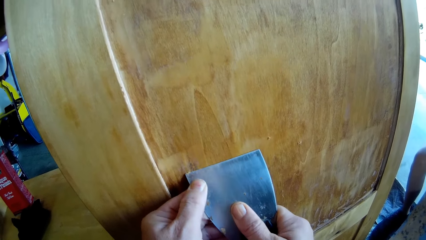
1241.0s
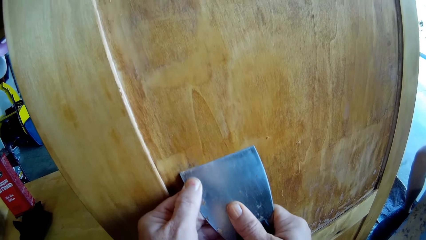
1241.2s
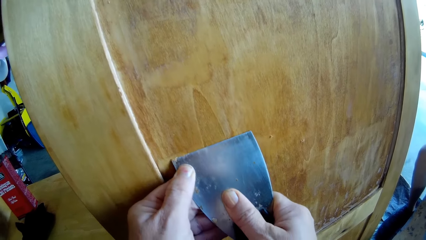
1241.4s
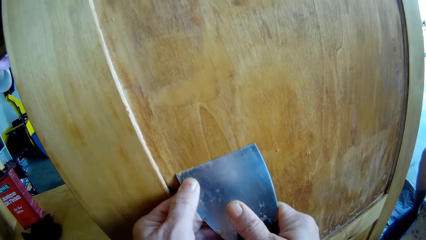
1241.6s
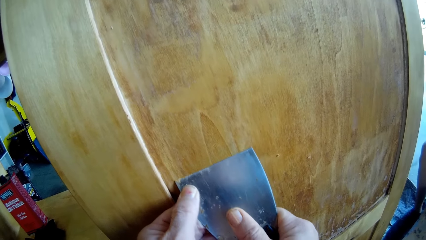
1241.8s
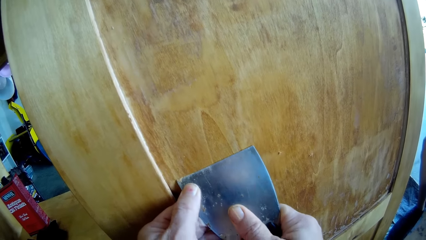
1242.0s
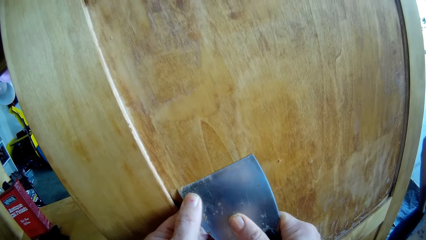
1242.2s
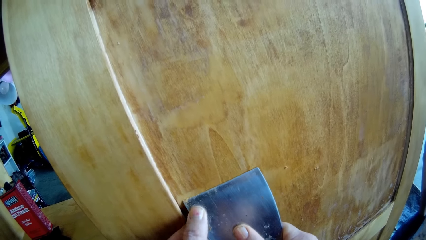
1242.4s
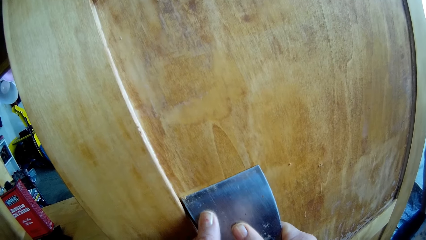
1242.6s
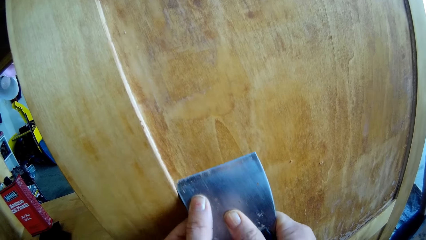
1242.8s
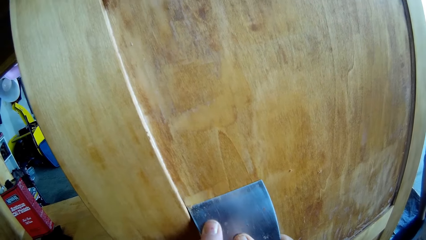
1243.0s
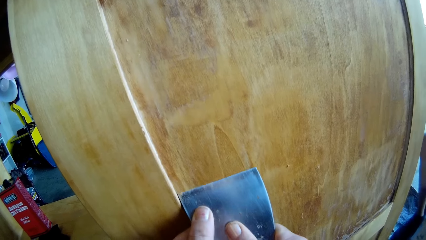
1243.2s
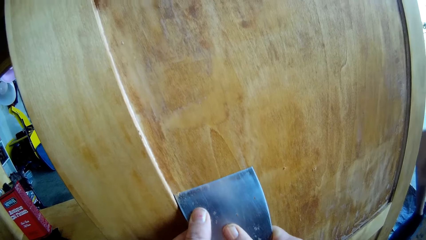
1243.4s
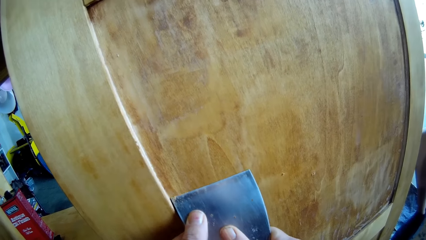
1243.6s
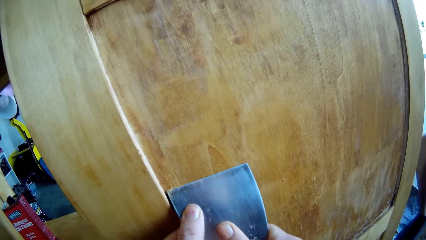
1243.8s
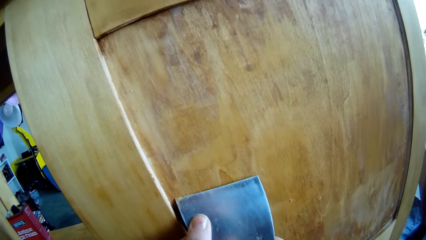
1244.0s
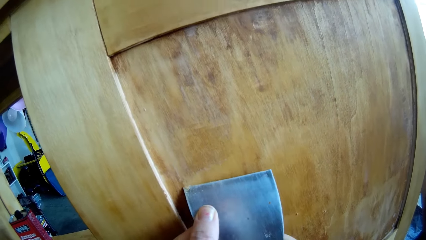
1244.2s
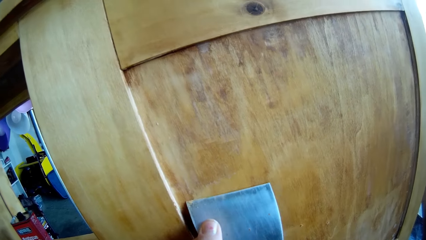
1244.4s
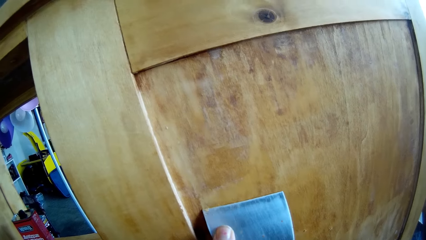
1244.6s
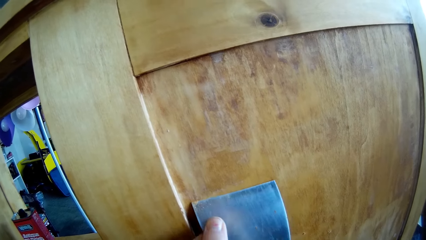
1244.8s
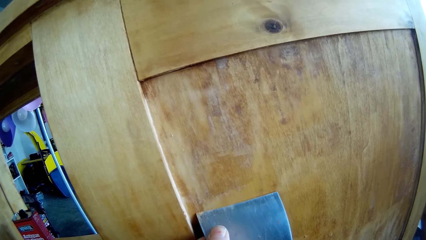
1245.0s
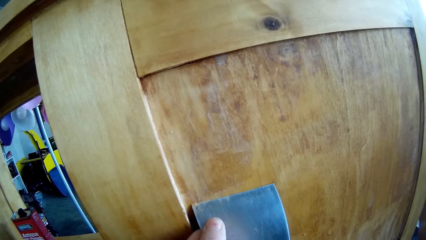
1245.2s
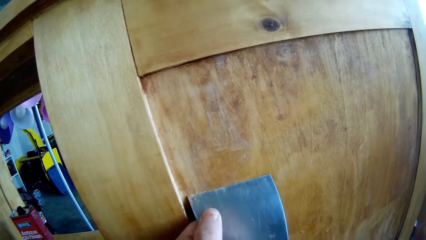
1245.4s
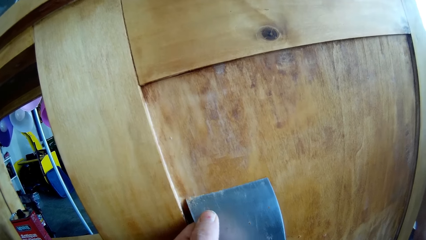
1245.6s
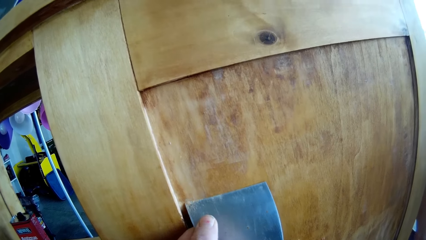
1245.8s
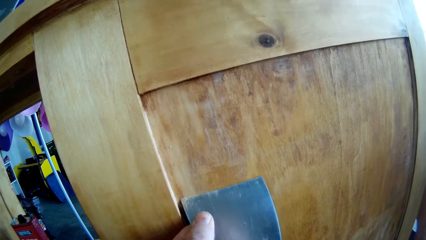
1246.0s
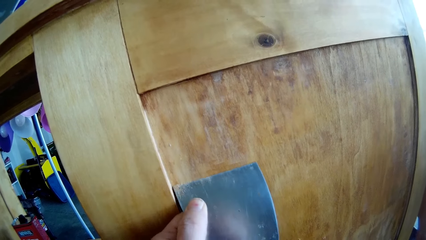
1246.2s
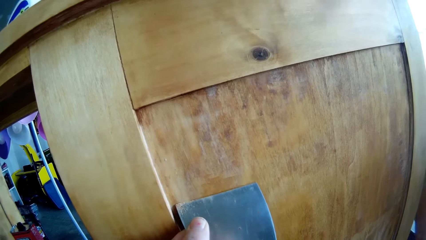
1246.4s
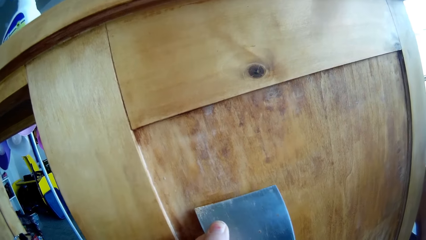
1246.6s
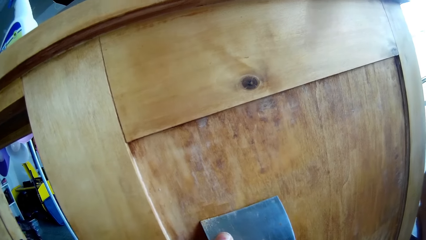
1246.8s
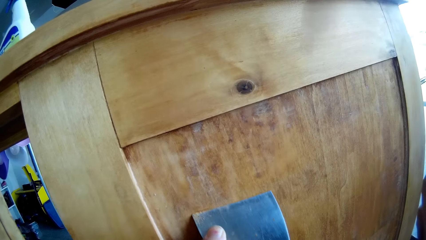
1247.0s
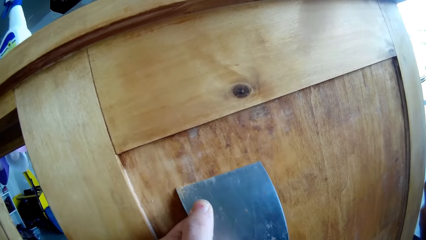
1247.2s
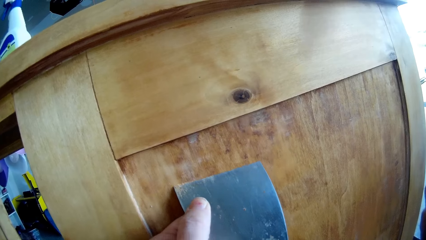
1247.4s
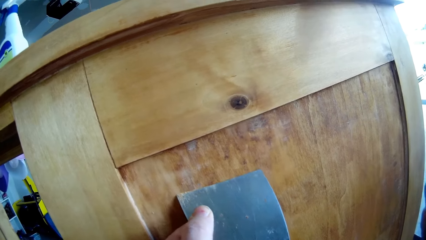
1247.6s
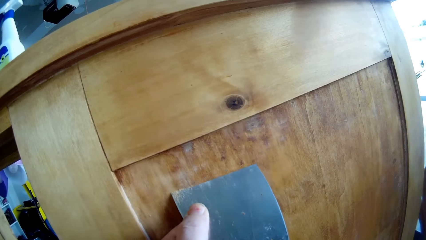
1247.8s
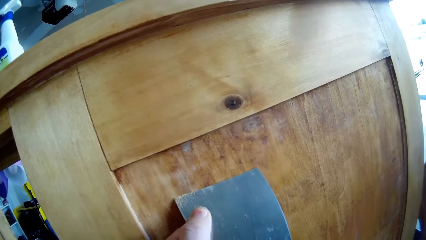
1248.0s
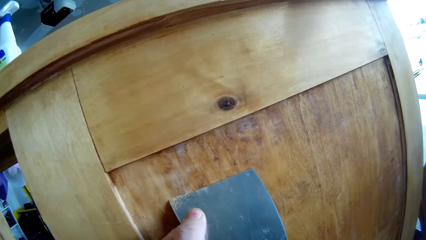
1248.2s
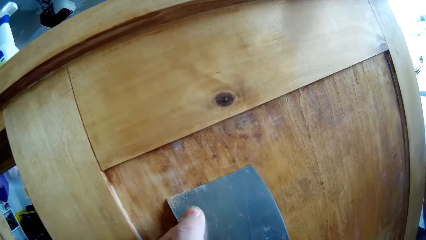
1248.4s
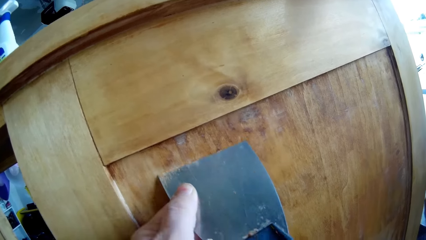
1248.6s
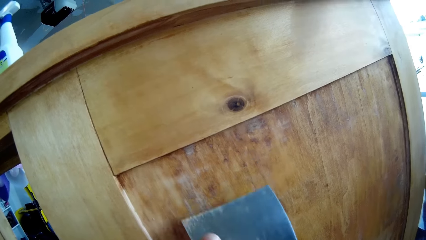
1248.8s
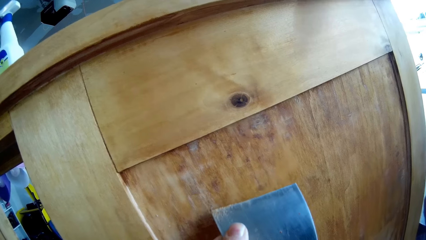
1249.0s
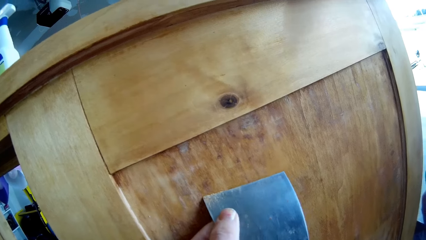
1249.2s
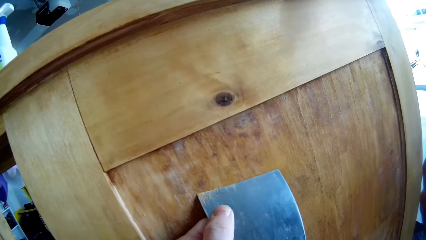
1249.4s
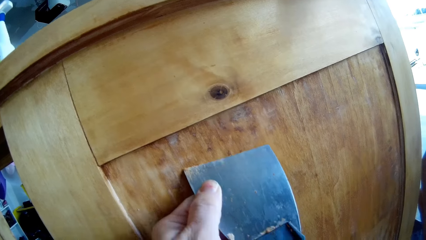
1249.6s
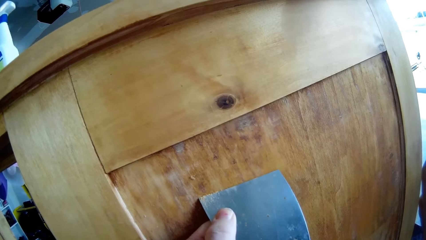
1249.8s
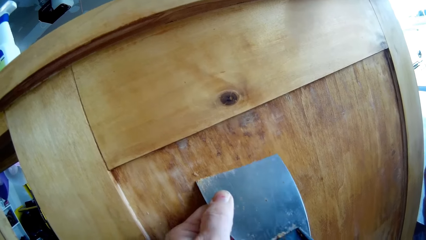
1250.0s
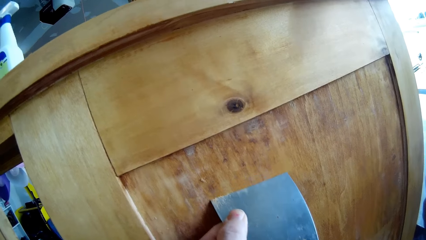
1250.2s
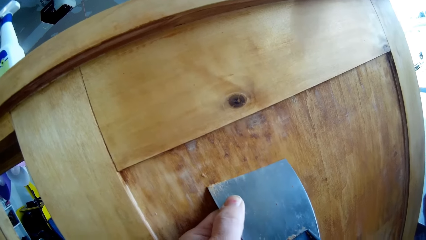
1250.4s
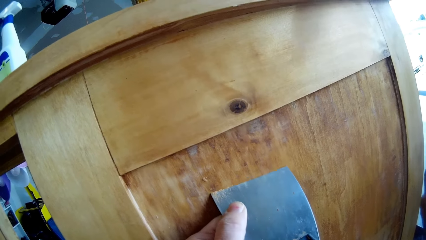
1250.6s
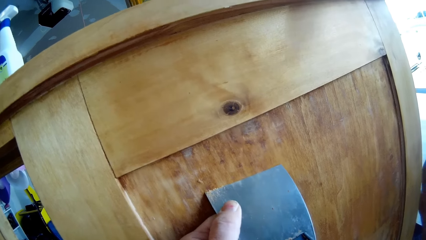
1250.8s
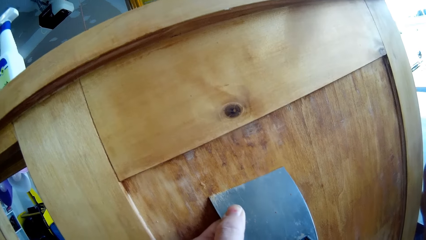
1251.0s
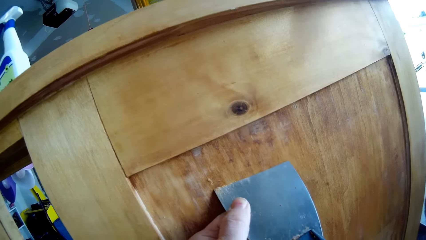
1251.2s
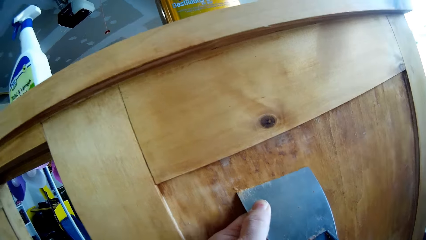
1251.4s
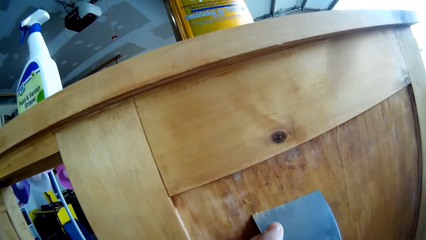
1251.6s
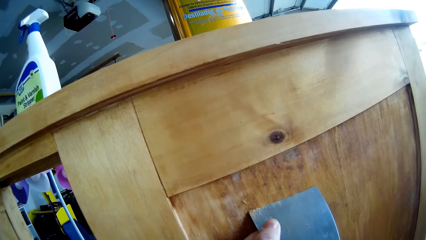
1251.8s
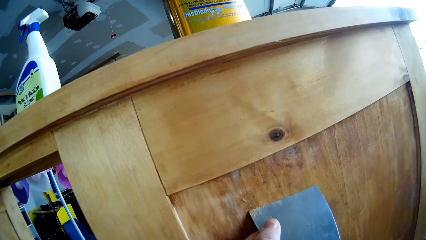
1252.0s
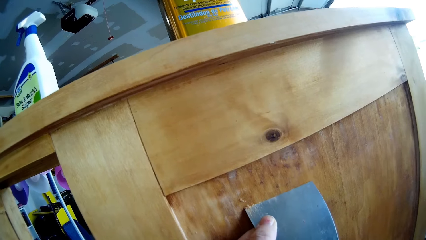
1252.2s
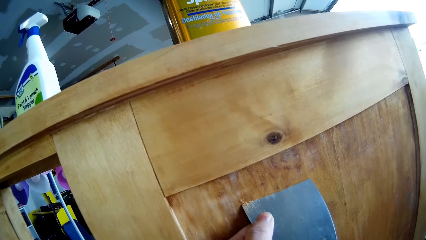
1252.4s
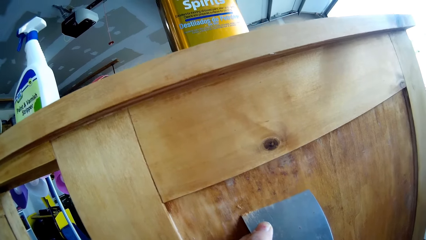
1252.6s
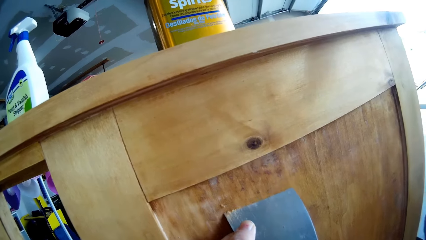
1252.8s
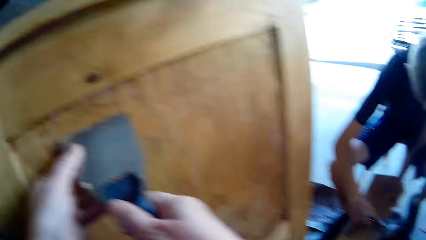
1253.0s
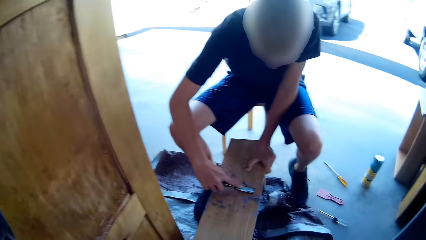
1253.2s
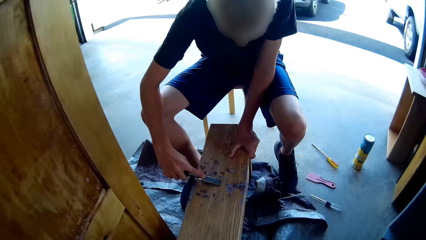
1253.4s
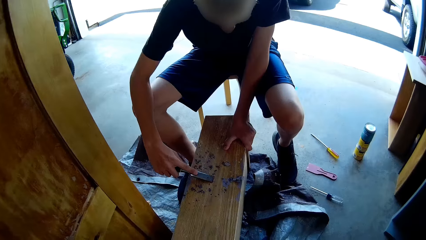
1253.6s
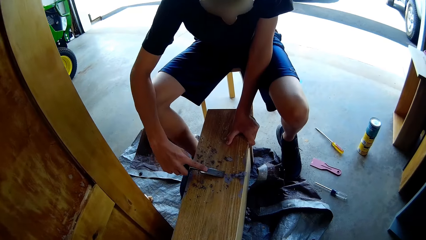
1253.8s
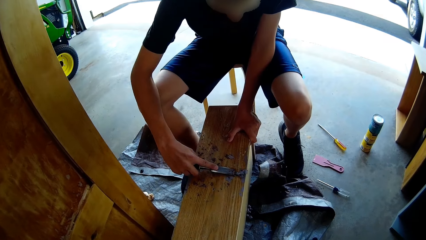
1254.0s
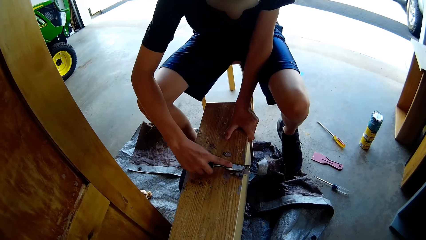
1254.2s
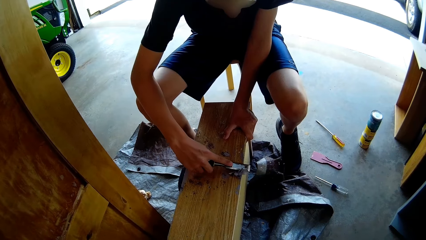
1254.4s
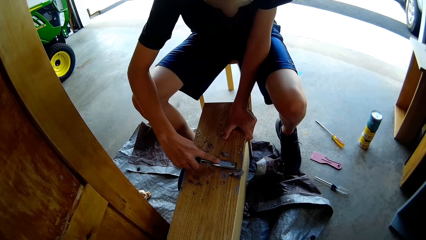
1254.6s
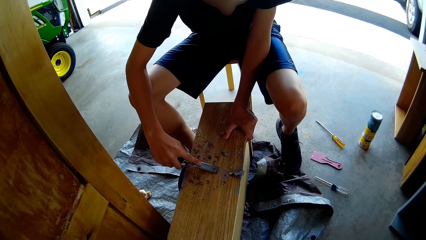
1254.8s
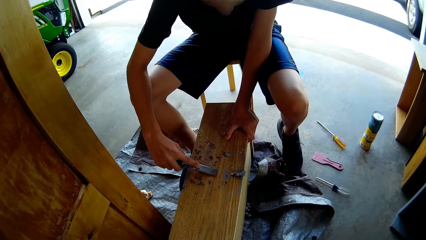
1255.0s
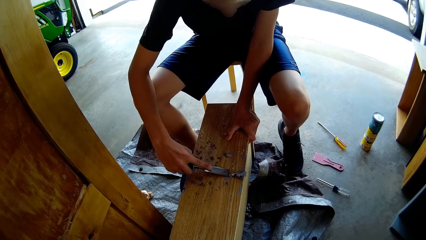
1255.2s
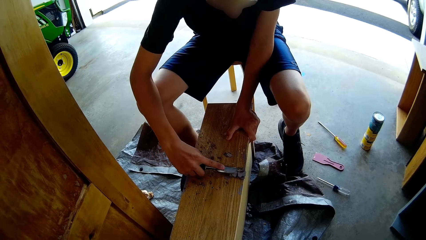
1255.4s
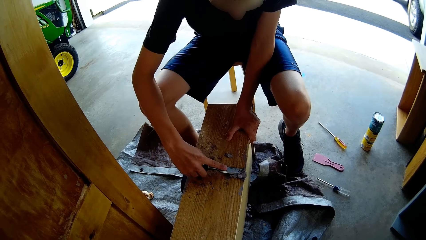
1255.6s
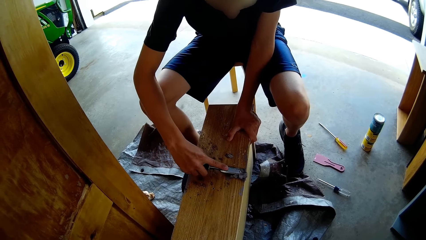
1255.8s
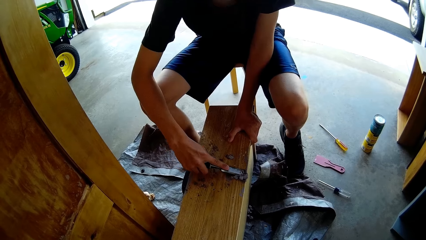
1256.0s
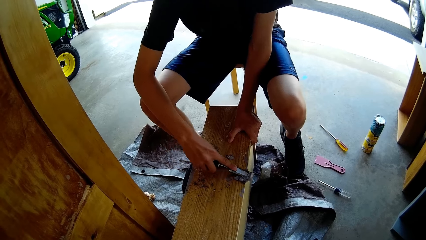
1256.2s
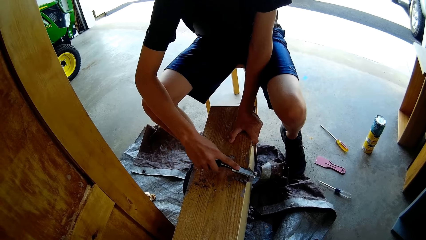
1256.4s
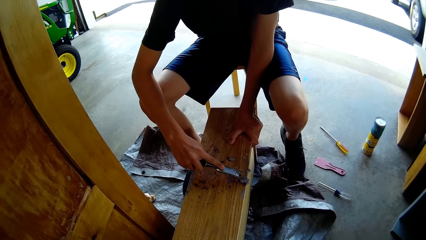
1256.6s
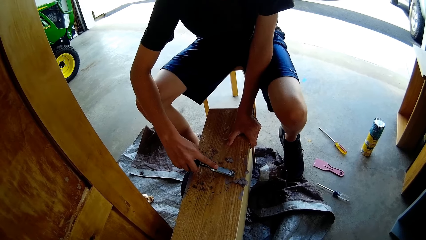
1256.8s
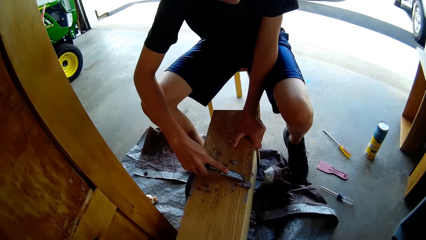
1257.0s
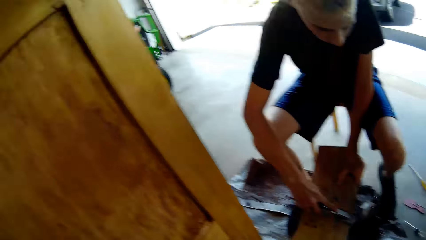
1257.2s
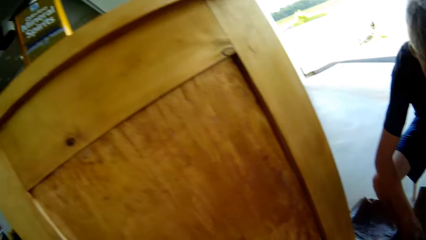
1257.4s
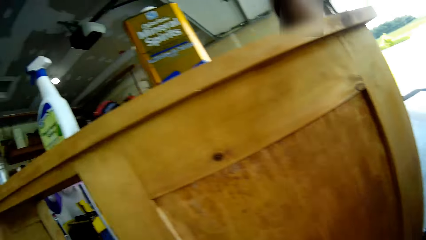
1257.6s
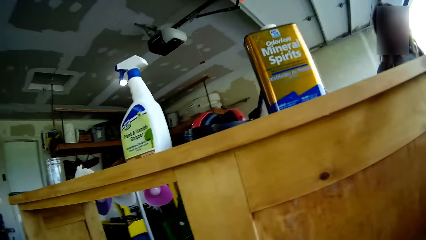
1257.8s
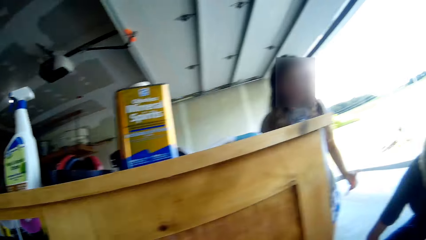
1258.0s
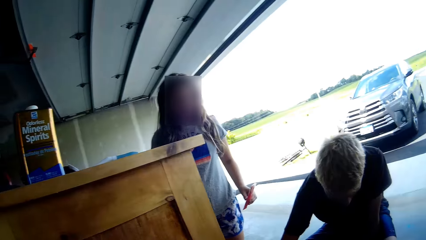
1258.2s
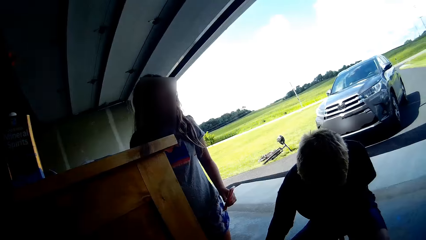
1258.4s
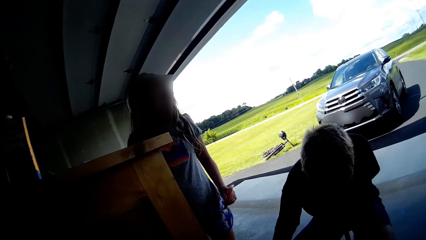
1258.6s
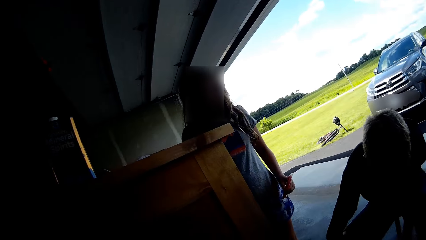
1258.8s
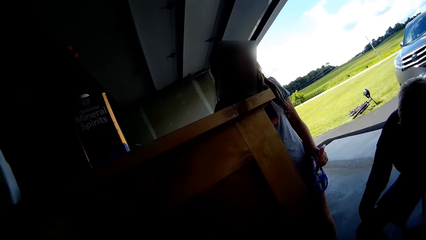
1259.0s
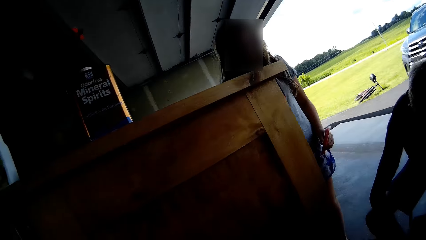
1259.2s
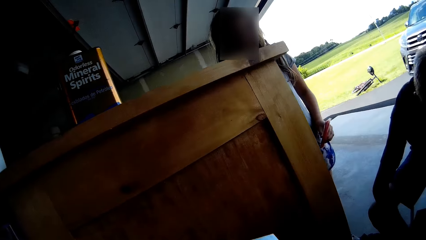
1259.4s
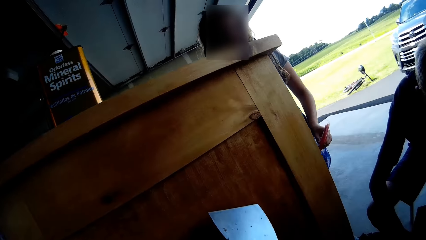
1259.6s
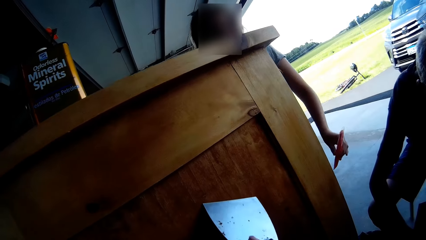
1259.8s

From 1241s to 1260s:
The camera wearer looks at the boy. The boy scrapes the wood with a scraper. The camera wearer looks around and looks at a girl. The girl stands beside the boy.
